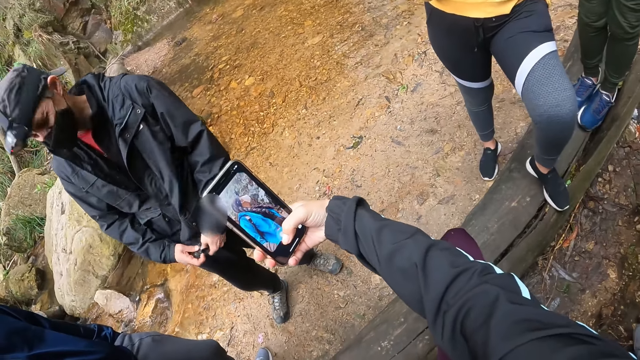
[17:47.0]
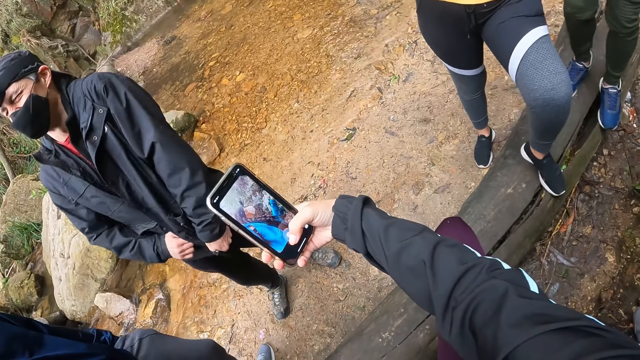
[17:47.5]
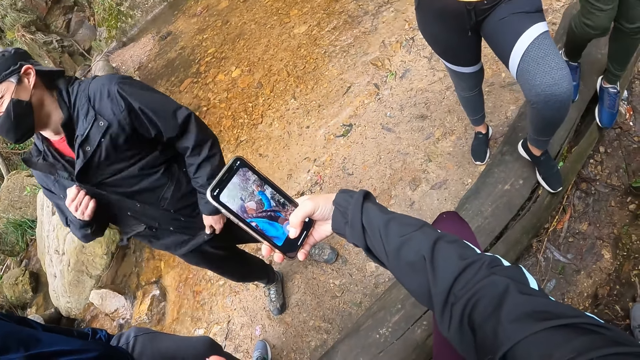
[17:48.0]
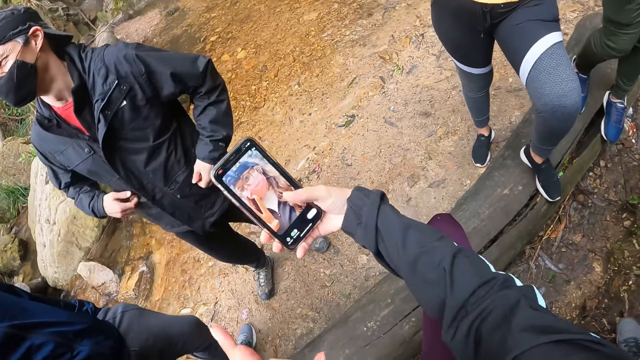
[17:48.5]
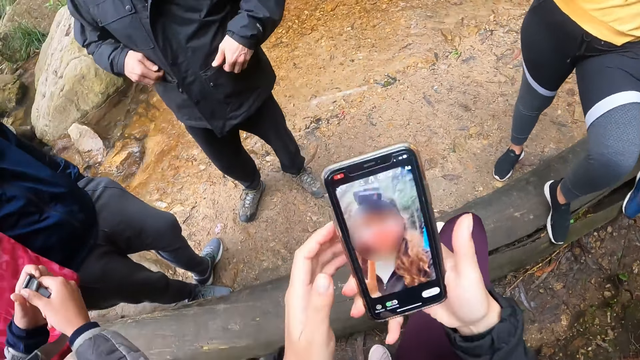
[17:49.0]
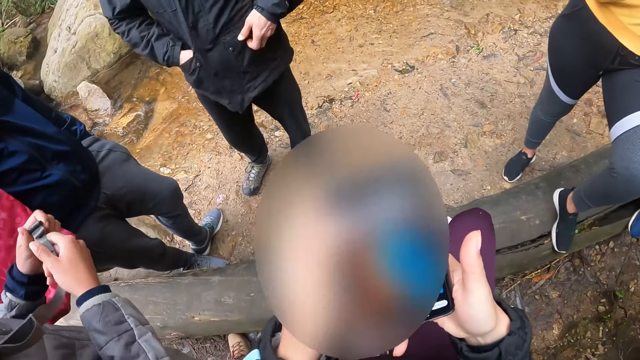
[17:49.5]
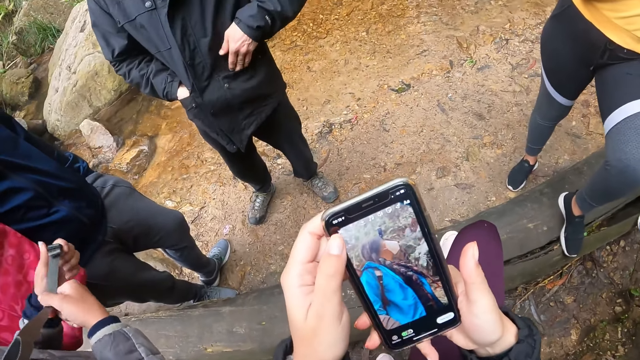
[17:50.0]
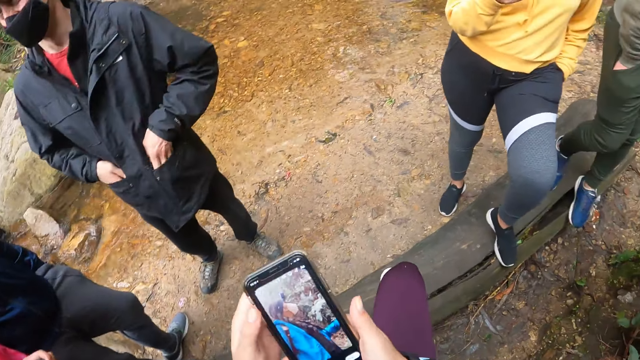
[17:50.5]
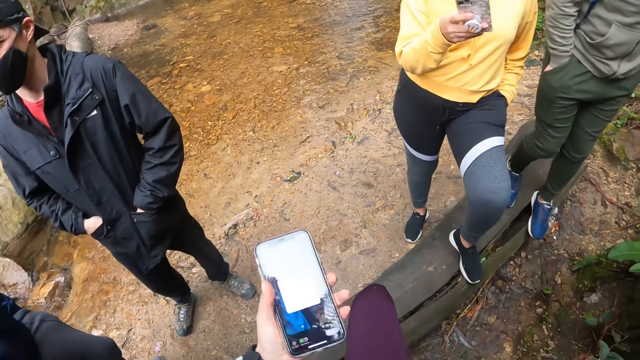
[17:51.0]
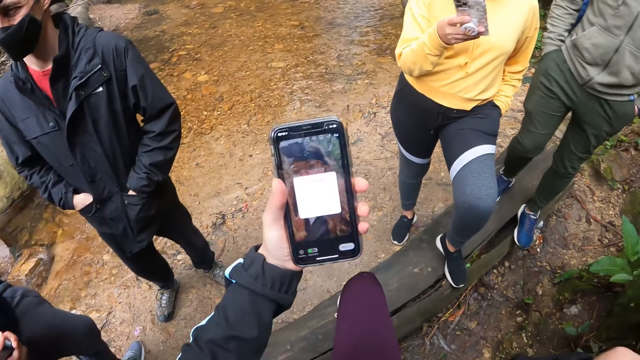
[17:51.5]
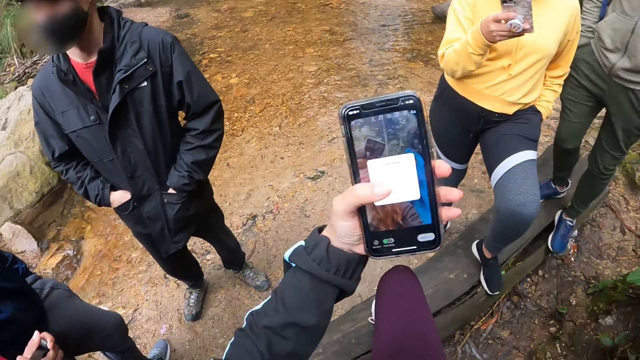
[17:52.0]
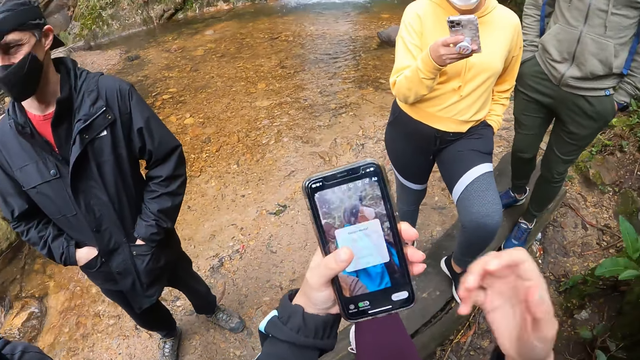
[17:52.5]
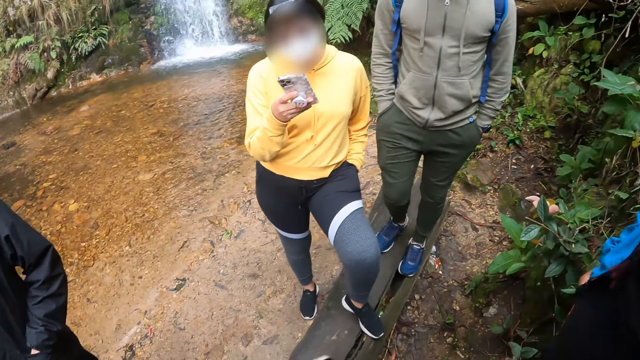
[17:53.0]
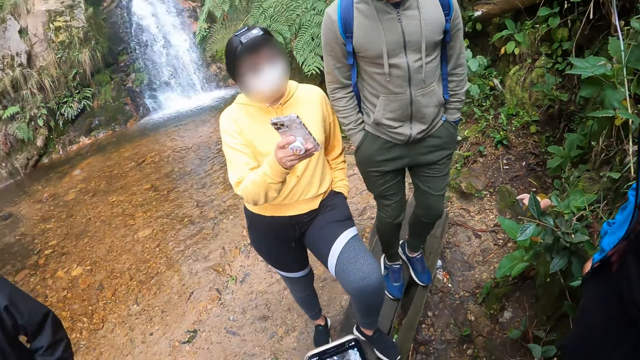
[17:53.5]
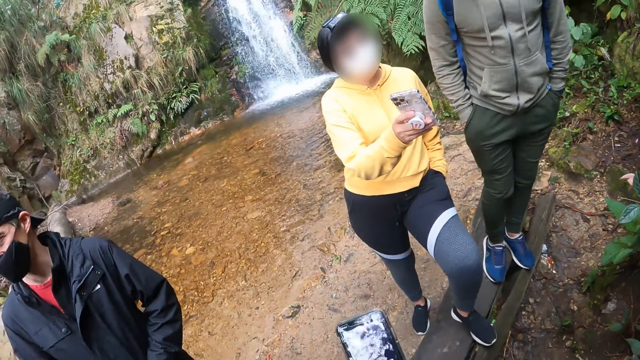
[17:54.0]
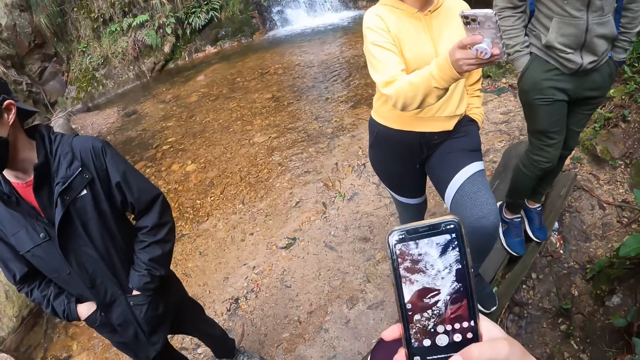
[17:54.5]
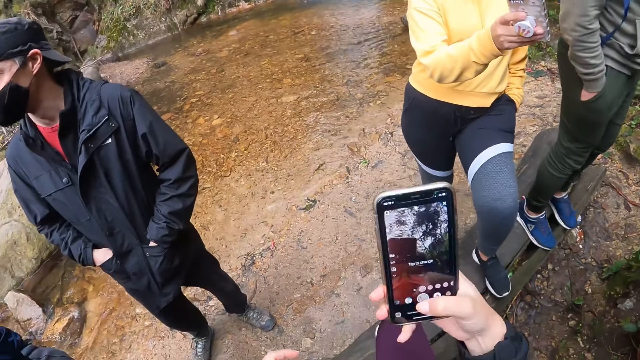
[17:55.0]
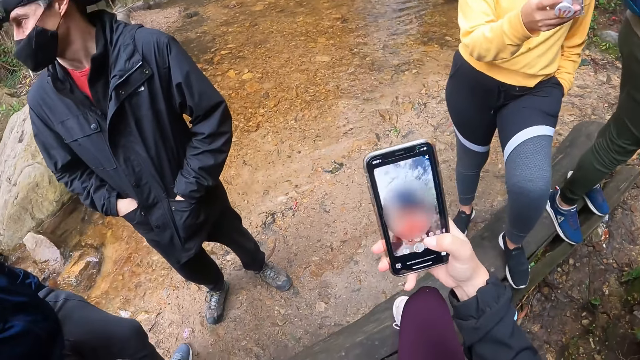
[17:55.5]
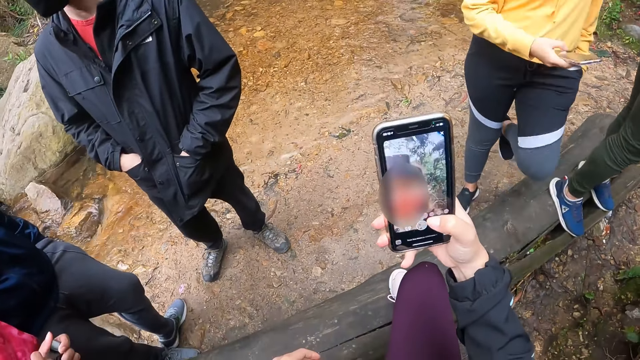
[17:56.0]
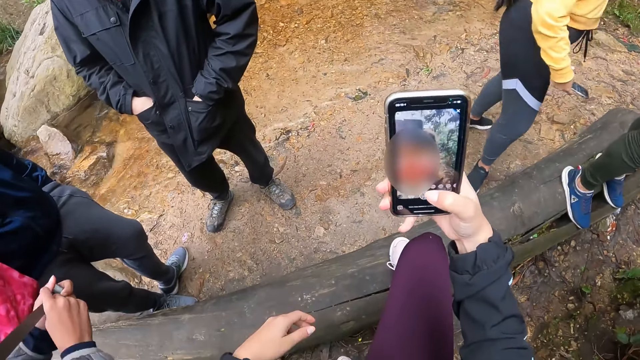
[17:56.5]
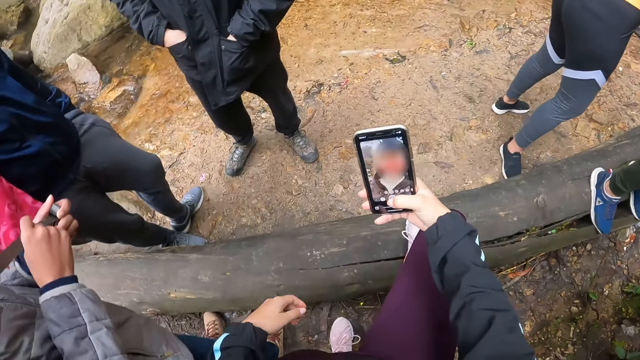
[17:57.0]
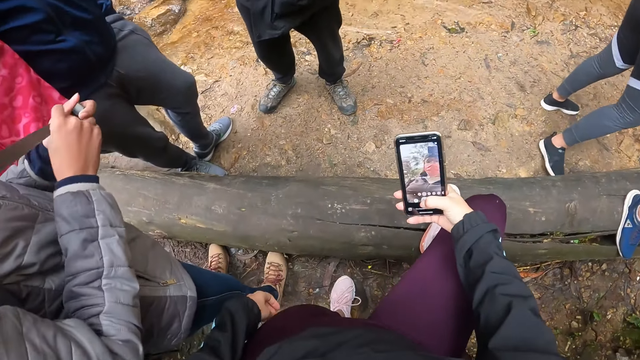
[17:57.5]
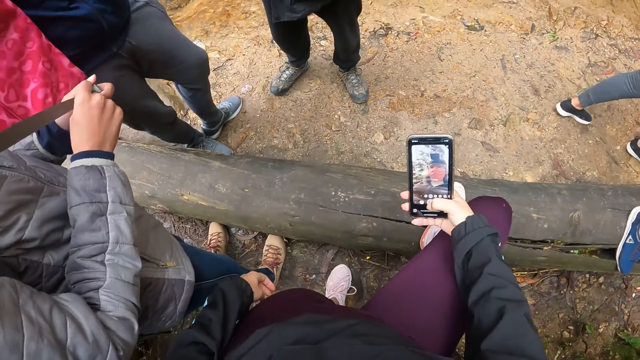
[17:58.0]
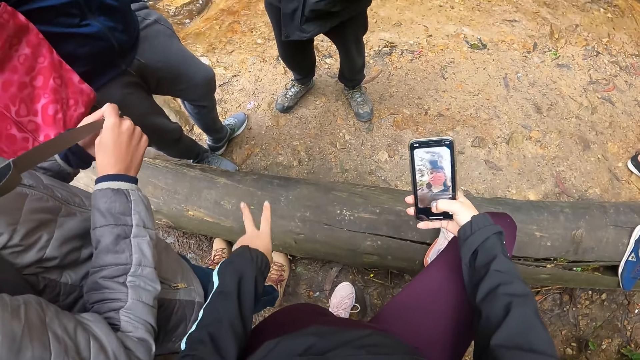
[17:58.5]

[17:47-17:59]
The camera wearer operates the phone with both hands. She takes a picture with the phone in her left hand. She takes a picture with the phone in her right hand.

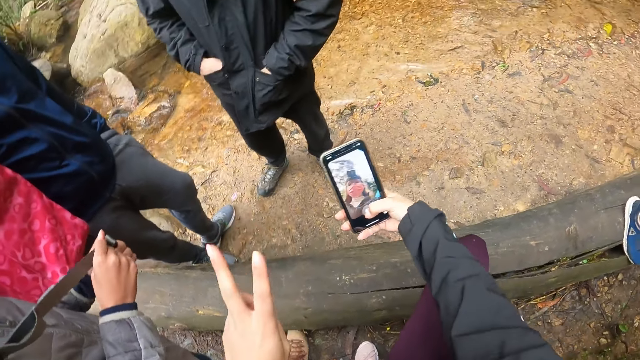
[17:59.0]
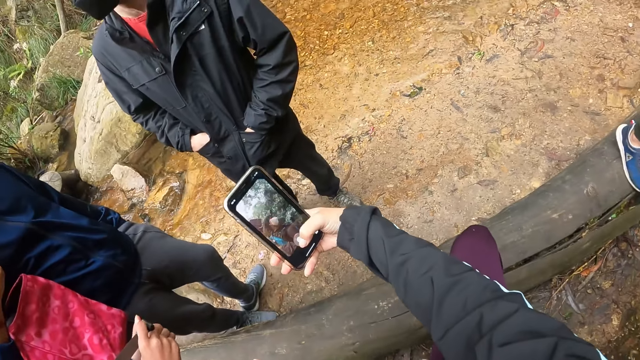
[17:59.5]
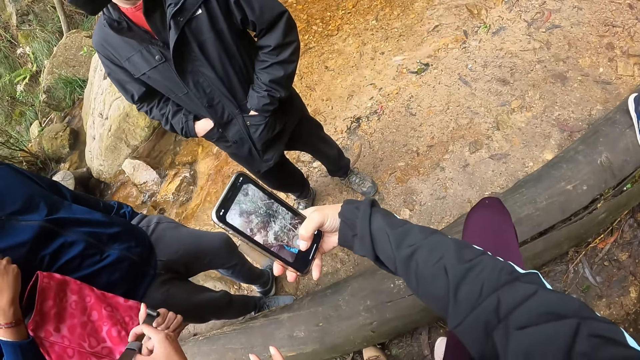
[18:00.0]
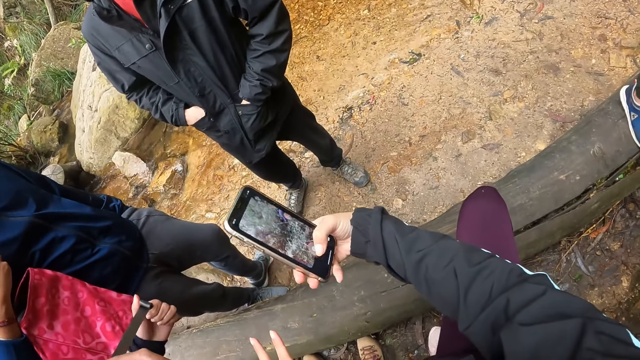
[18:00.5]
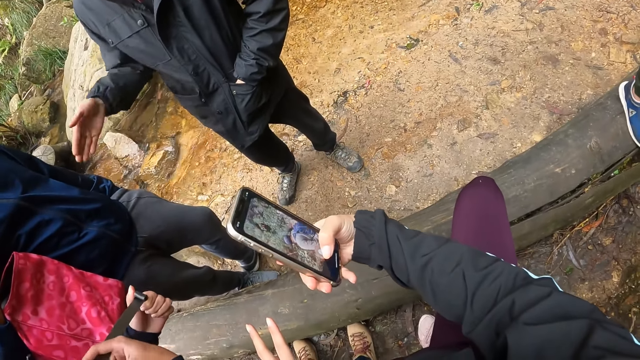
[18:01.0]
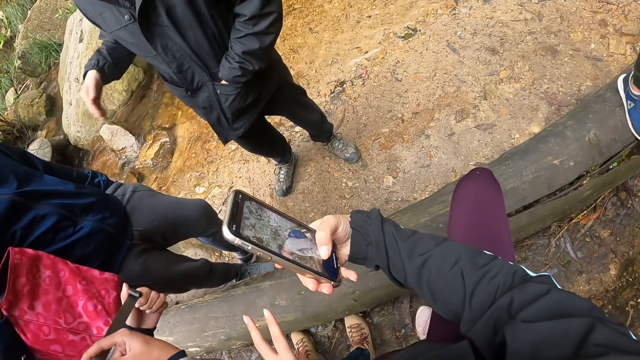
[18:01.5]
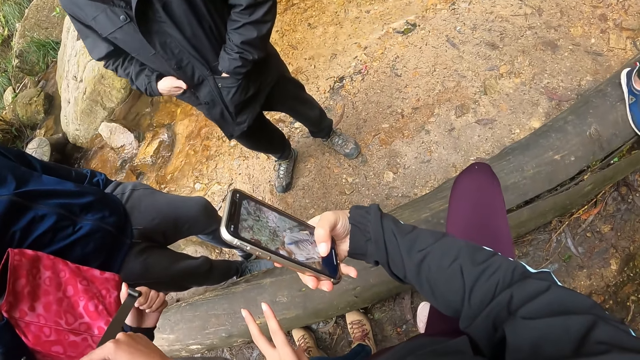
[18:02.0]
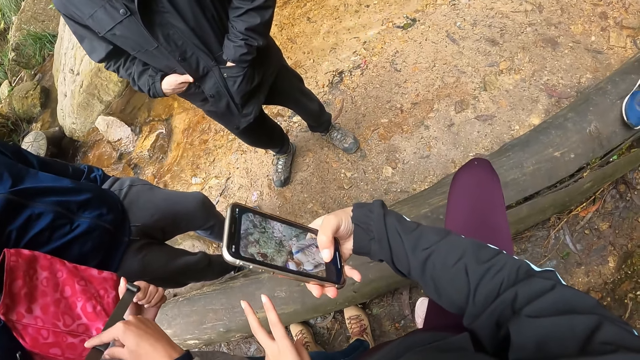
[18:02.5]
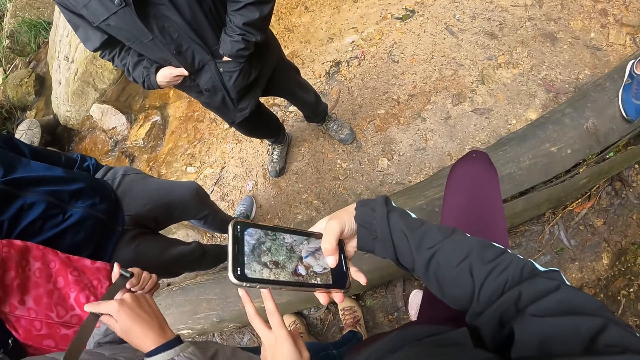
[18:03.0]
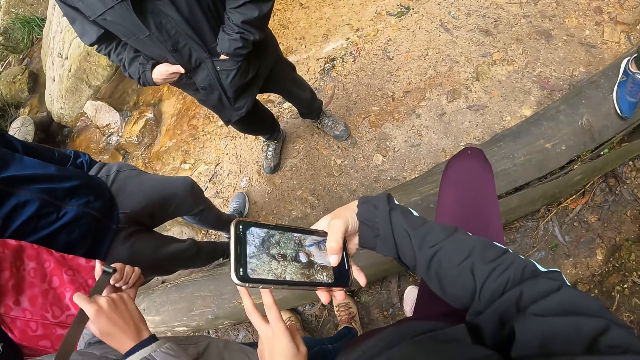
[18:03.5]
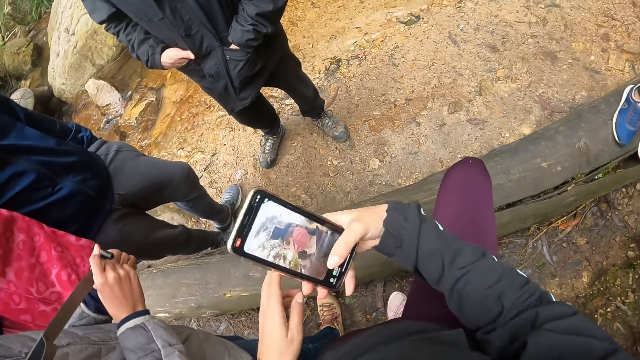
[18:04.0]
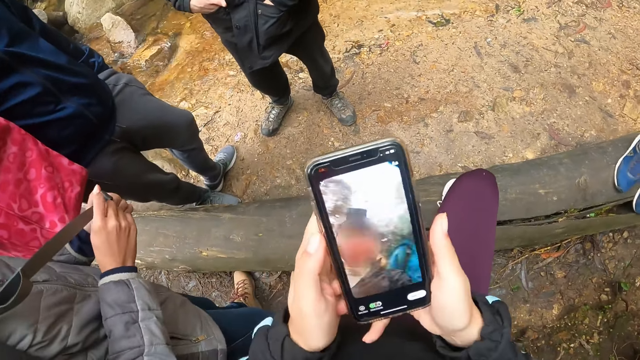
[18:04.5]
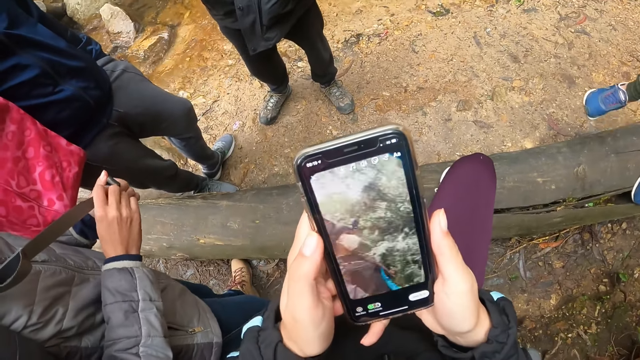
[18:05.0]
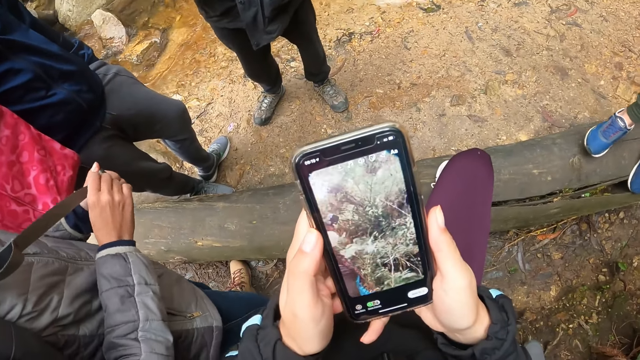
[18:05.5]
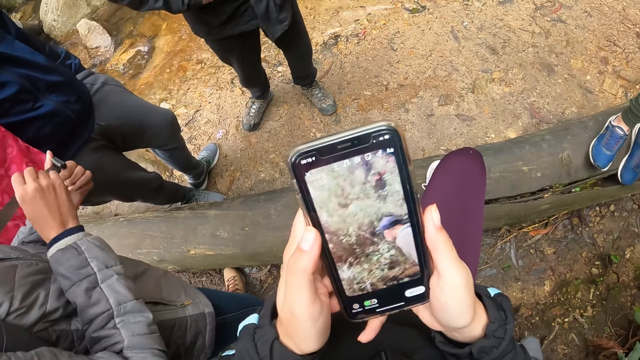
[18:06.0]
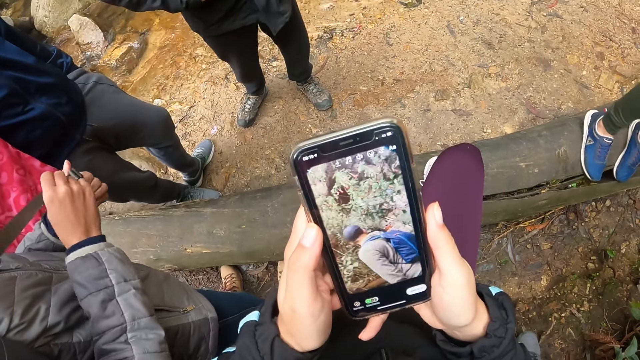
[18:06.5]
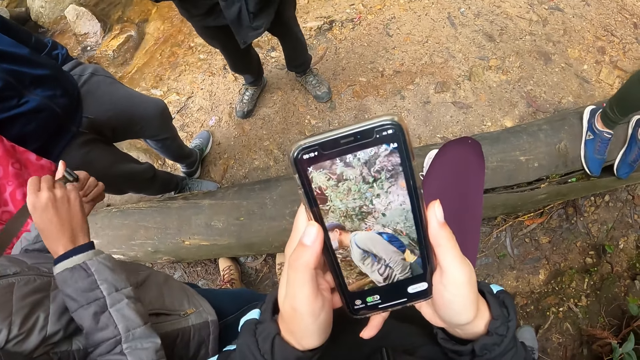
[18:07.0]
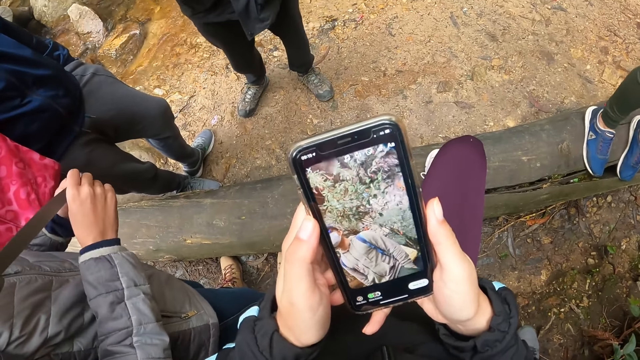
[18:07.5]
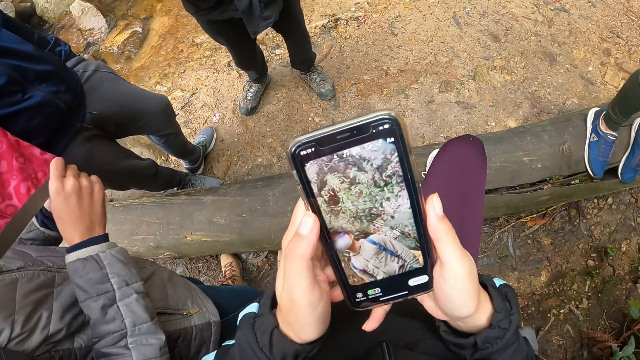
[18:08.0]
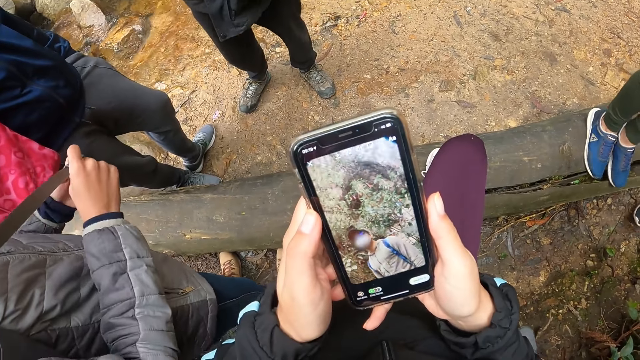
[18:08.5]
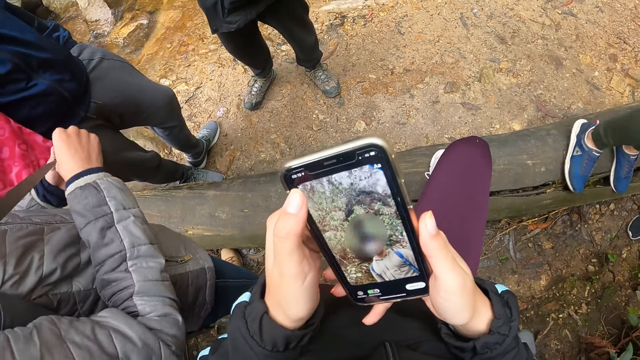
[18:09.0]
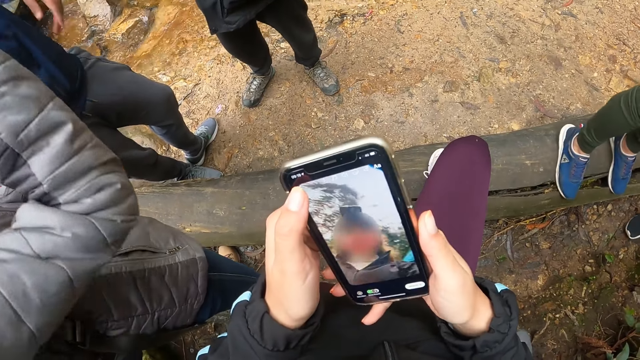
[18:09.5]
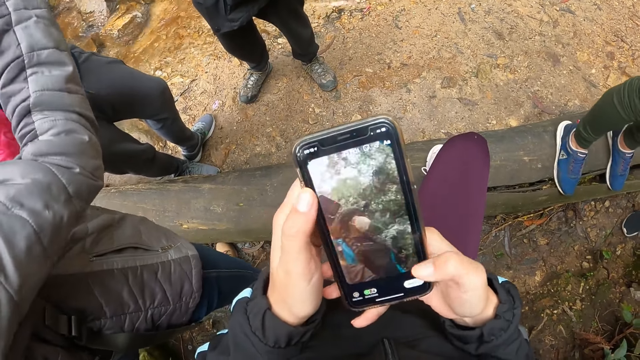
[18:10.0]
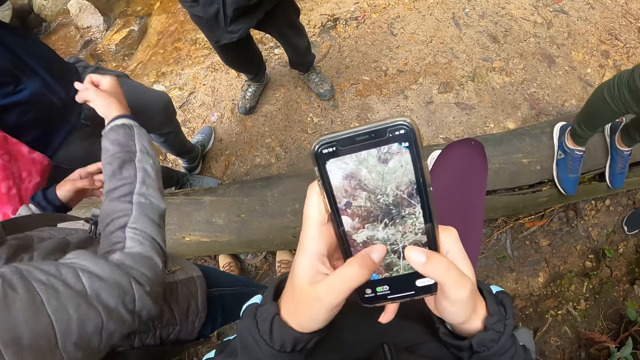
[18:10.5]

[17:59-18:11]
The camera wearer holds the phone with both hands. They operate the phone with both hands.
